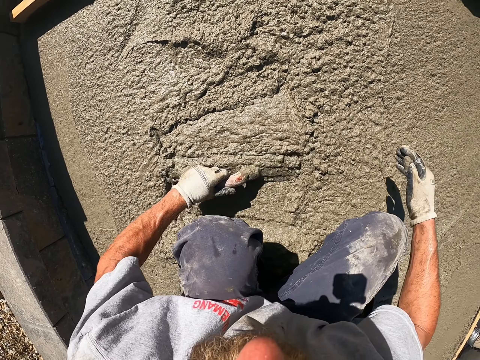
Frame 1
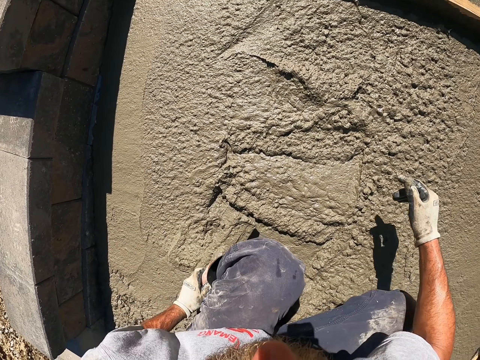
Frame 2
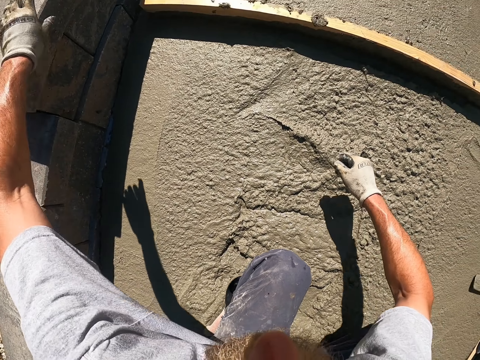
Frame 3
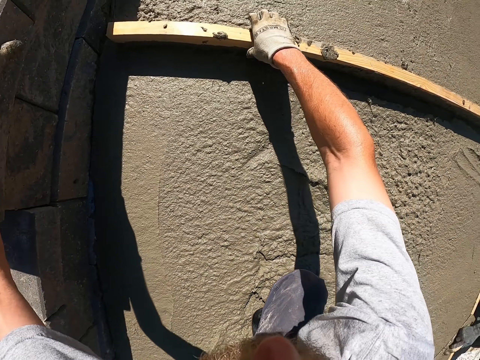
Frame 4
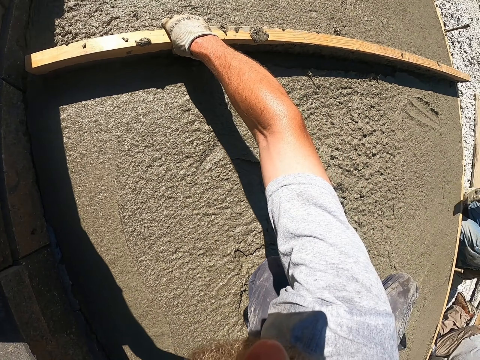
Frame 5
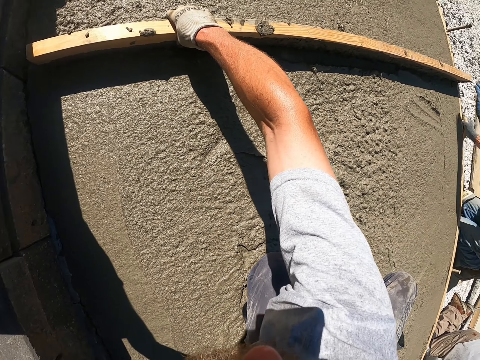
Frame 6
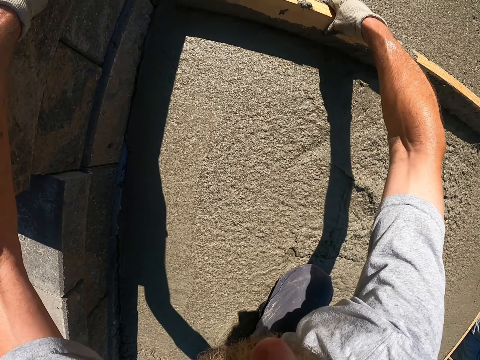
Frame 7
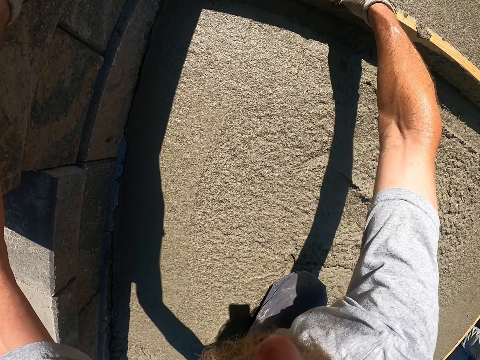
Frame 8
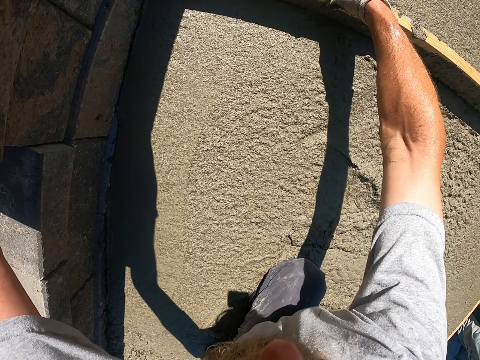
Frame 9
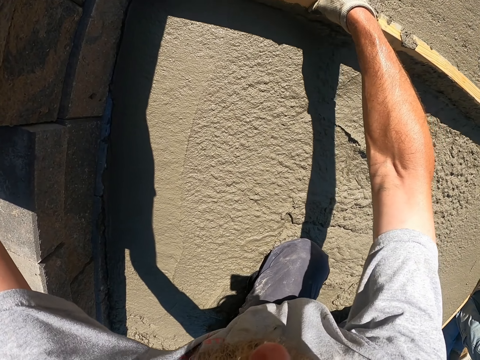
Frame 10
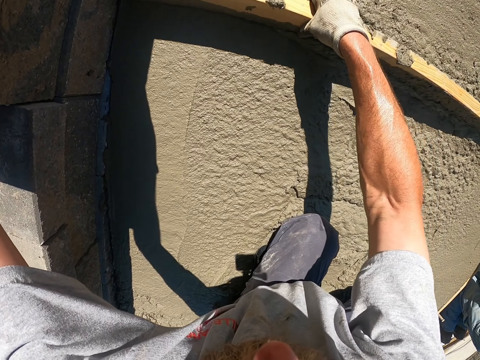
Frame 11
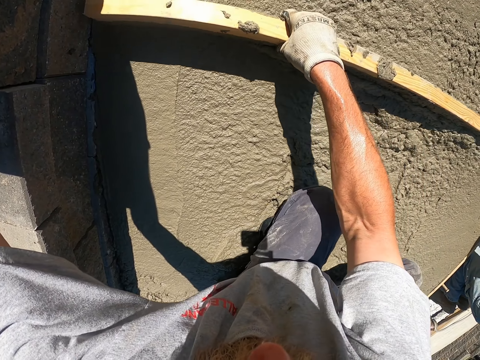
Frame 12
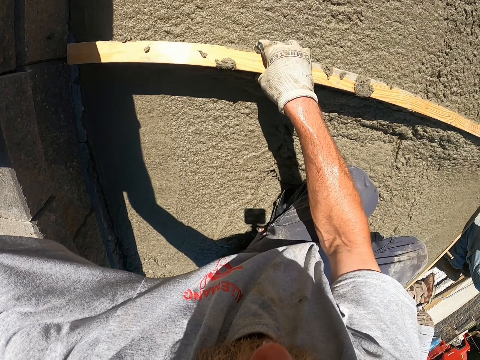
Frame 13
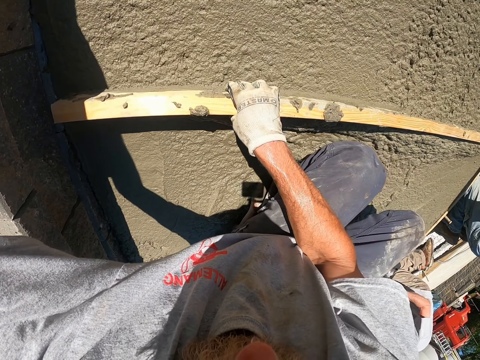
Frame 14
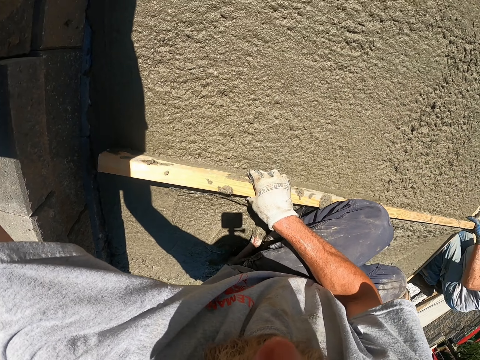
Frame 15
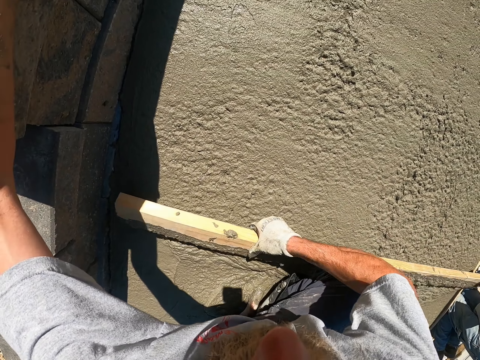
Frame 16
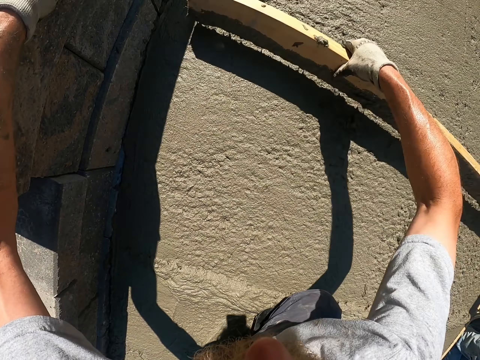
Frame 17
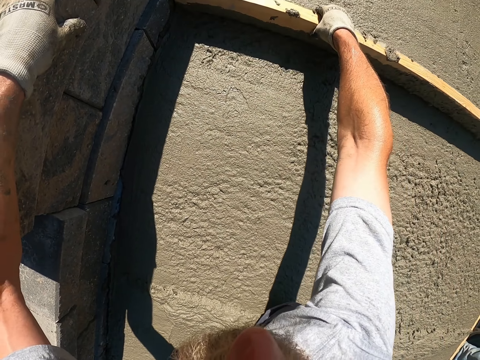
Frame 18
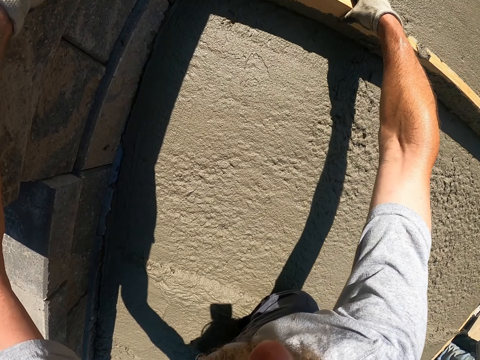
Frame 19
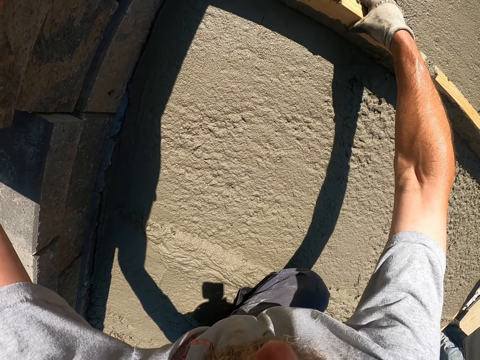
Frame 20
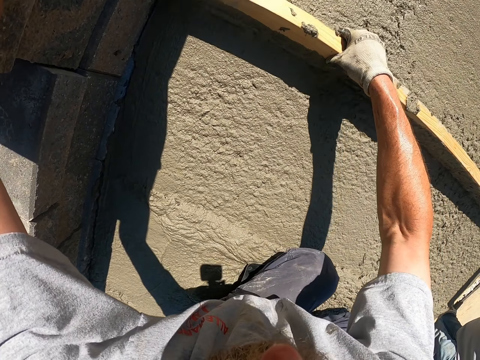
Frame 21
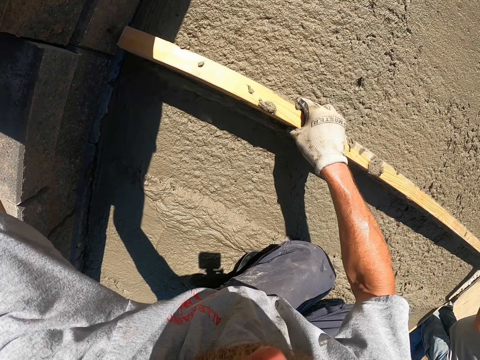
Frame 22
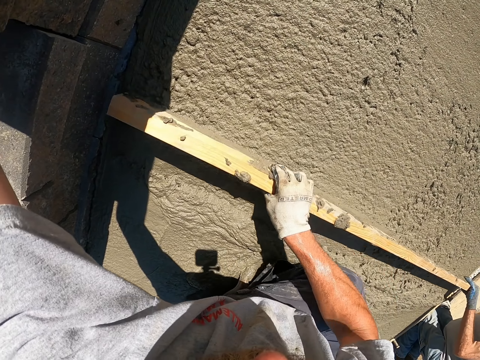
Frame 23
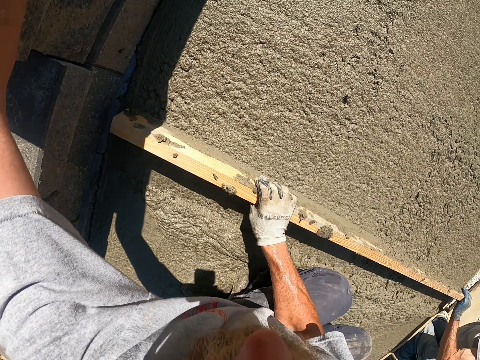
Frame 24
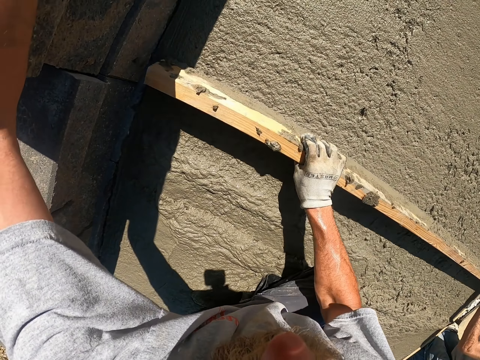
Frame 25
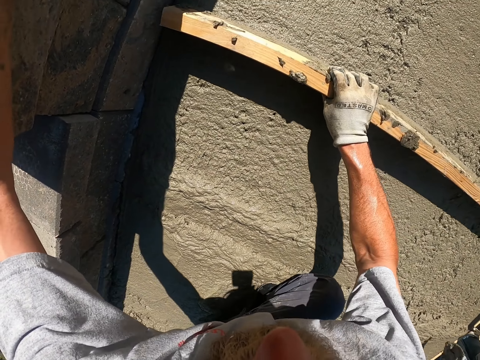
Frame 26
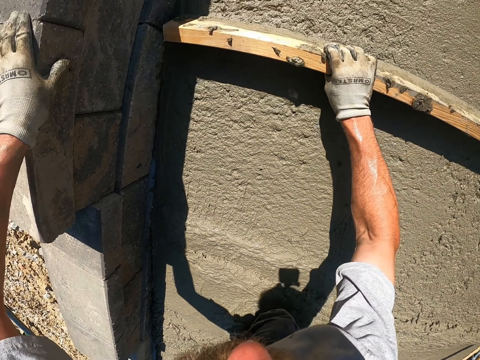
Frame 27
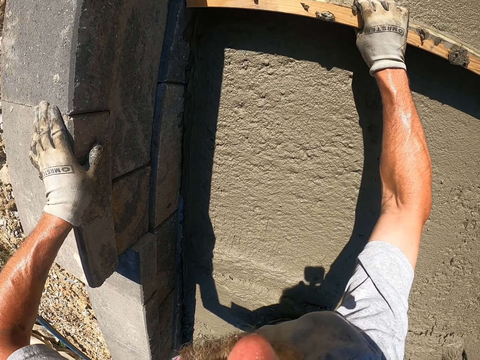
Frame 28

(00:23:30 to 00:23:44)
The camera wearer uses the wooden screed to flatten the cement.

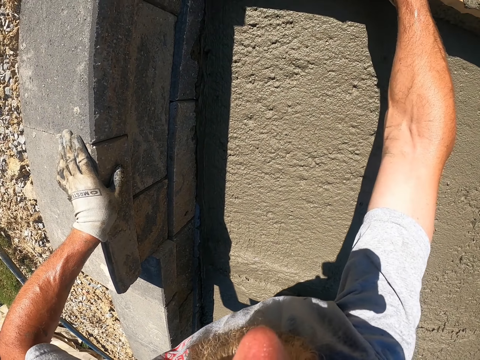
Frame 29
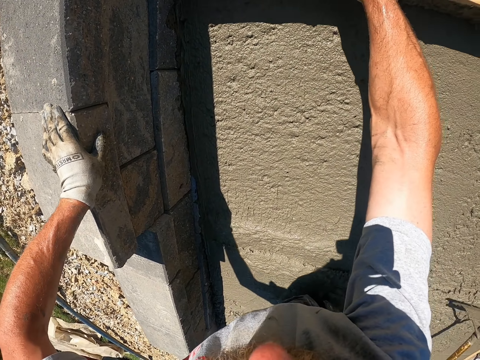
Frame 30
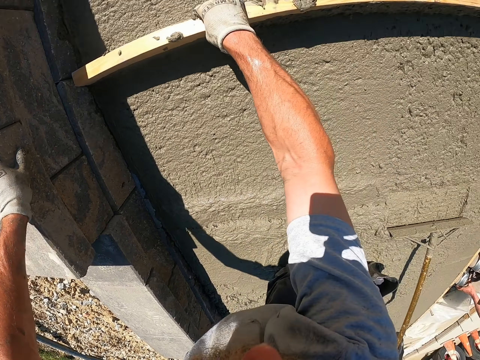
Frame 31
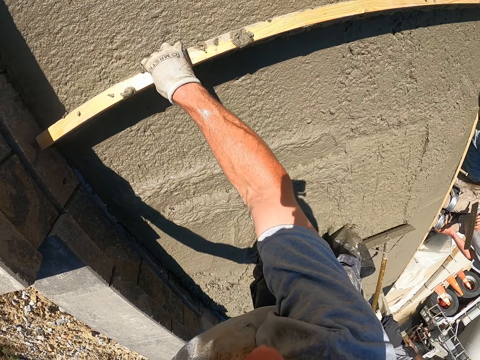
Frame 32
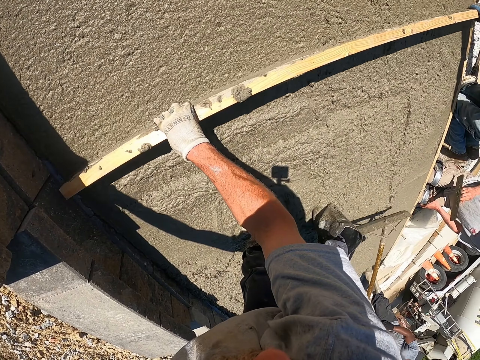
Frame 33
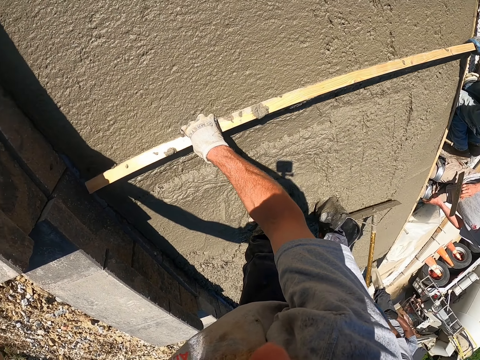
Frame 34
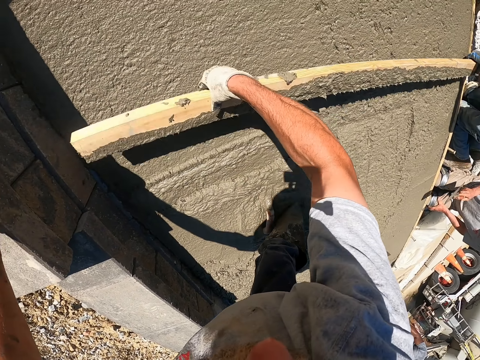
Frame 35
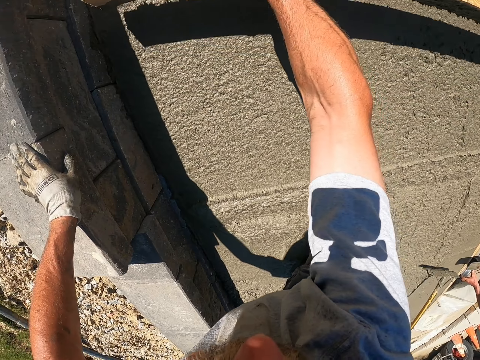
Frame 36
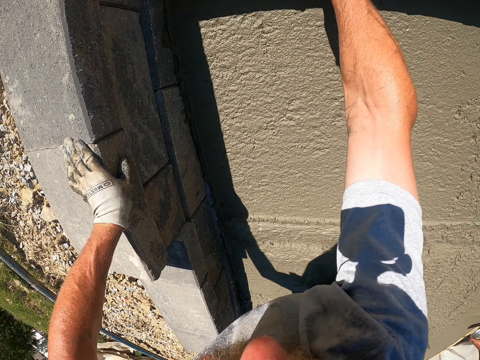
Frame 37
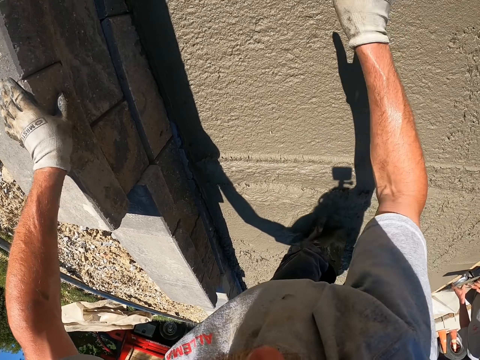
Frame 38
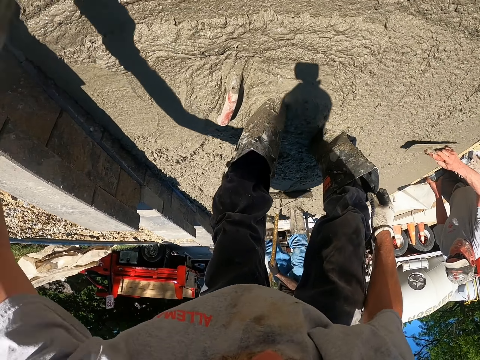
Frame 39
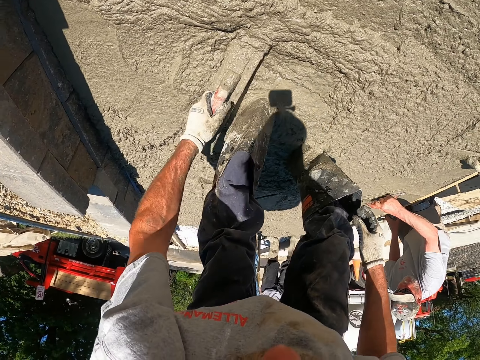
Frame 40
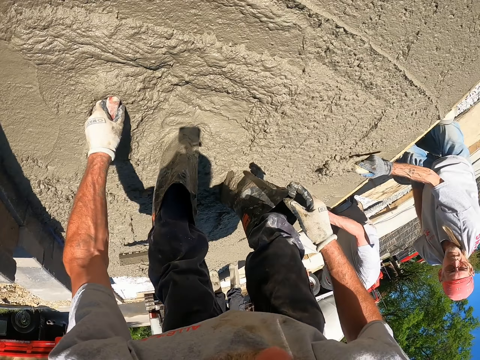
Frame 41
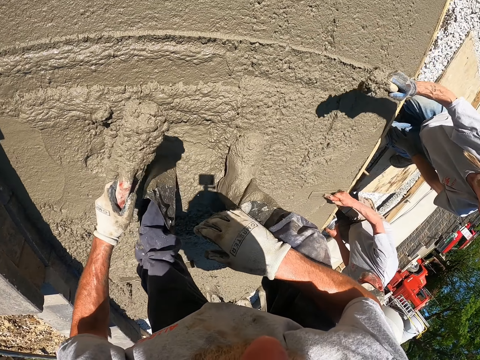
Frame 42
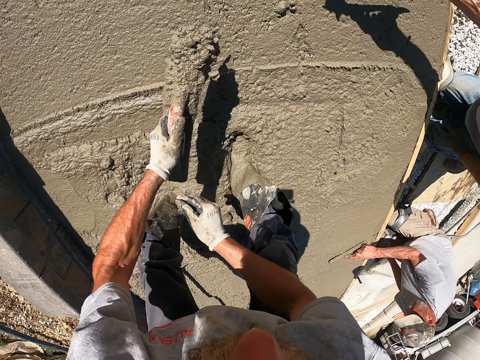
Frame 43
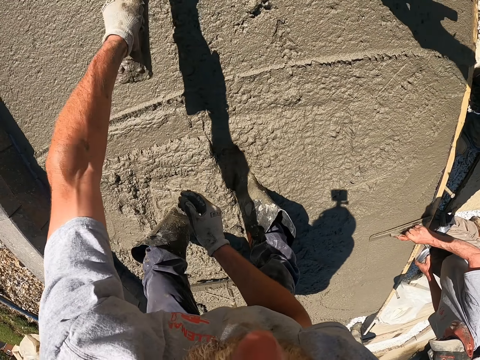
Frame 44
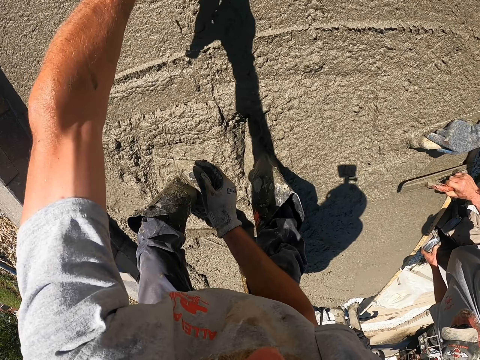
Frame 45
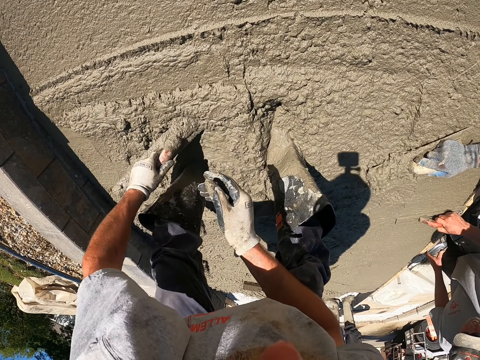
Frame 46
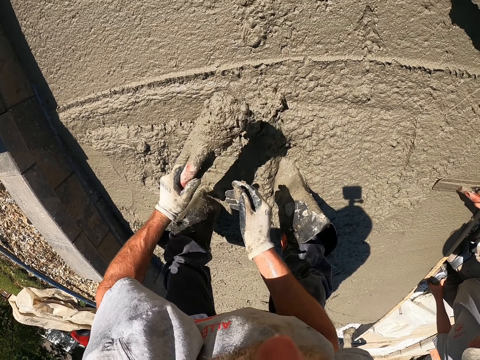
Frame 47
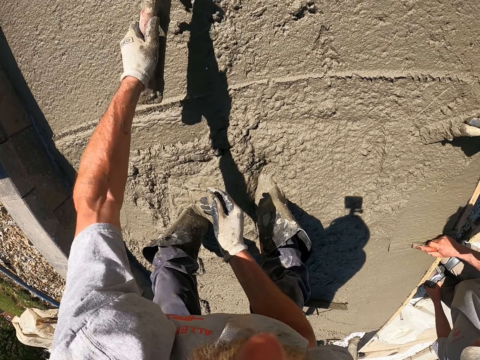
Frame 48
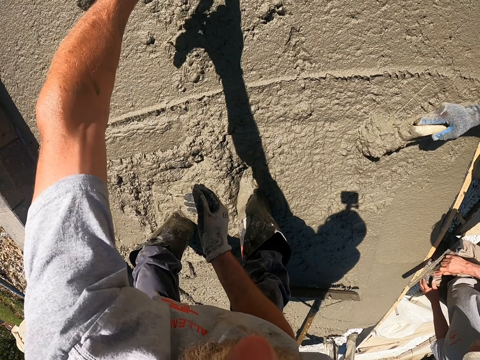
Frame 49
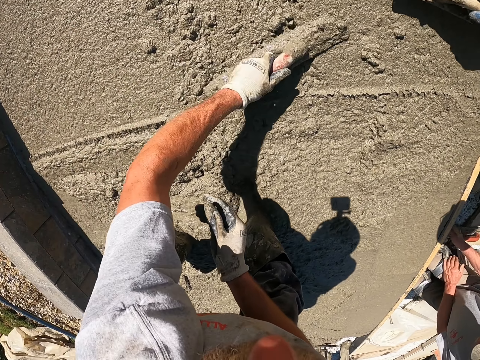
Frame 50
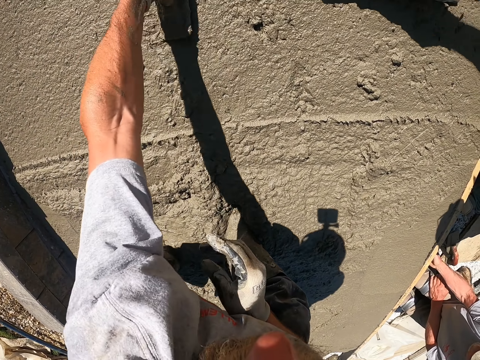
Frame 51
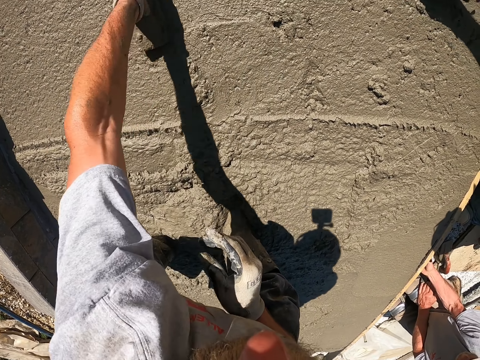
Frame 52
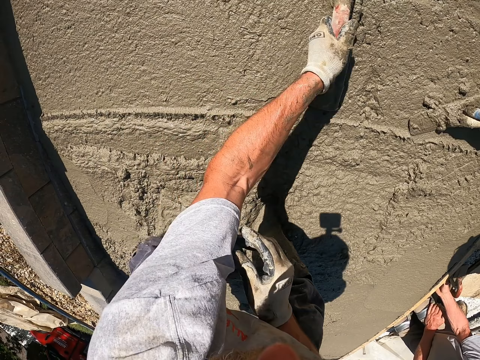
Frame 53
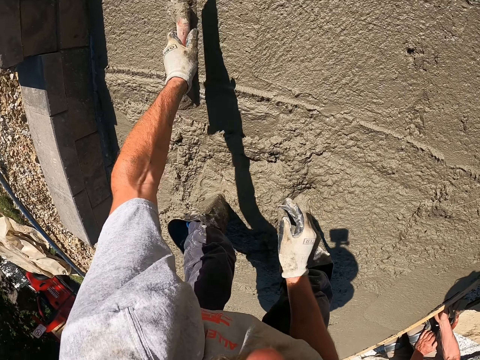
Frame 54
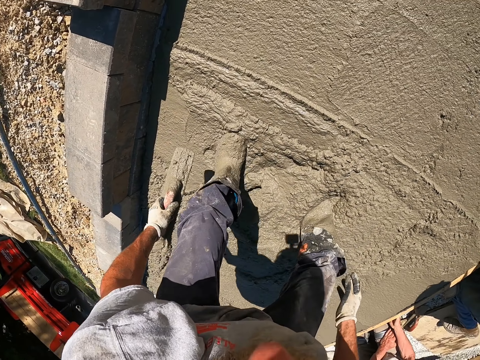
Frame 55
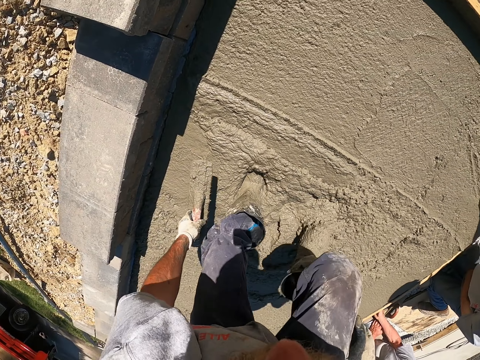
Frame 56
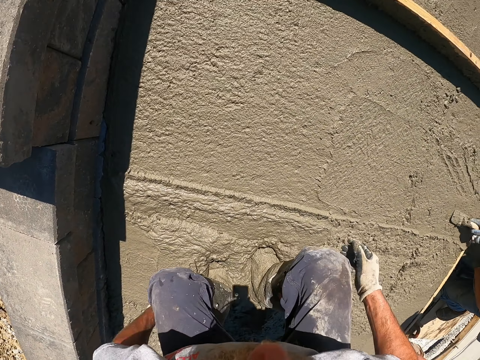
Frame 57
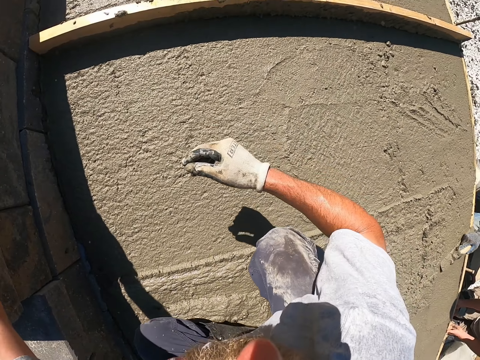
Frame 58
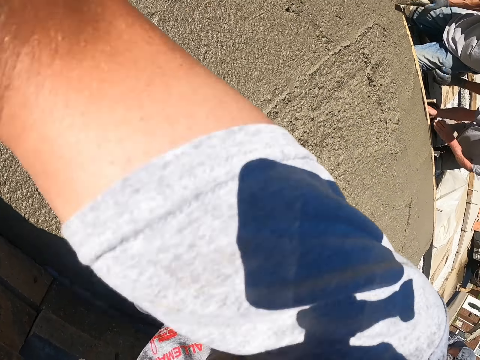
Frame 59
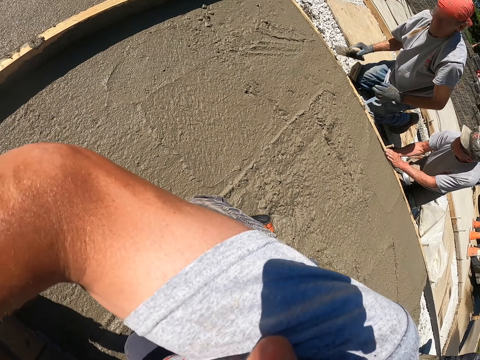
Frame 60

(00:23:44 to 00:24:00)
Another person uses a rake to spread the cement. The camera wearer uses the wooden screed to flatten the cement. They pick up the screed, fetch cement using the screed and spread the cement using the screed. The other person fetches cement using the screed and spreads the cement using the screed. The camera wearer spreads the cement using the screed. They flatten the concrete floor using the screed.
